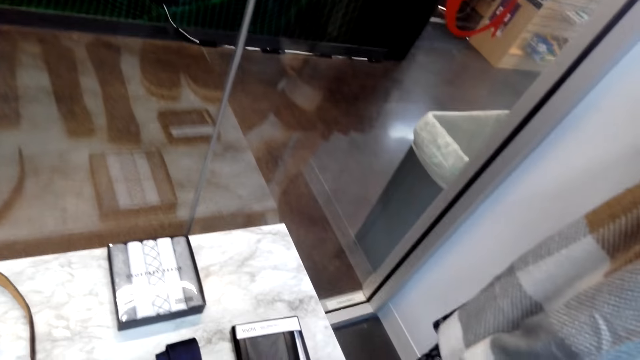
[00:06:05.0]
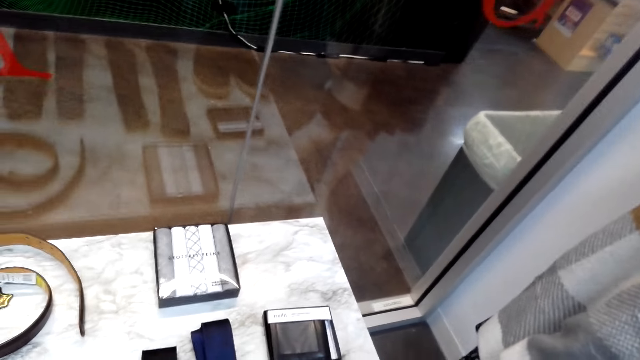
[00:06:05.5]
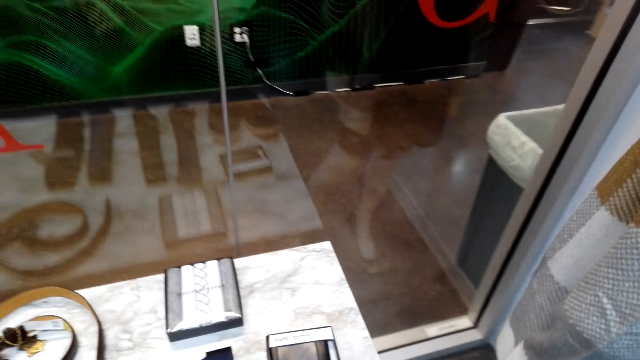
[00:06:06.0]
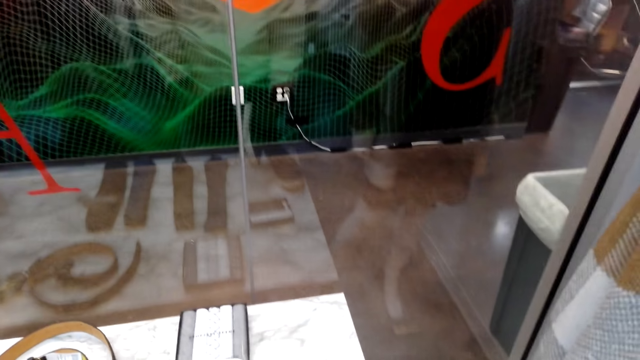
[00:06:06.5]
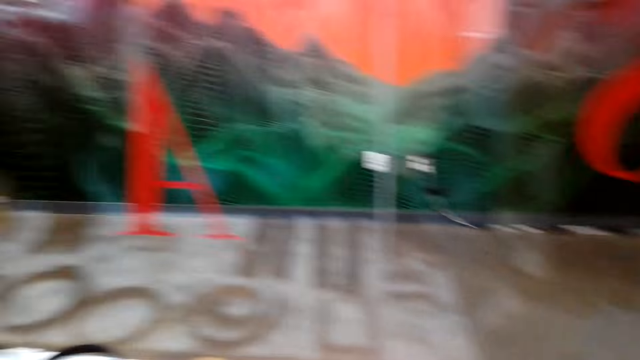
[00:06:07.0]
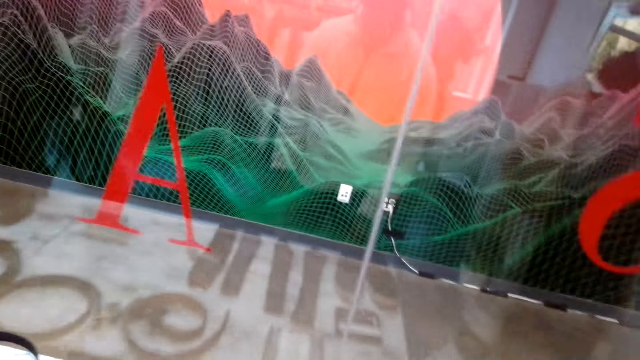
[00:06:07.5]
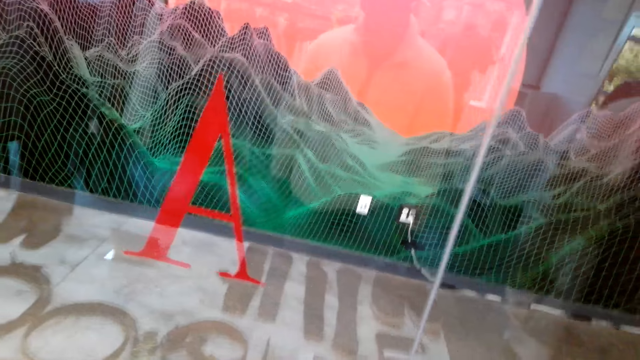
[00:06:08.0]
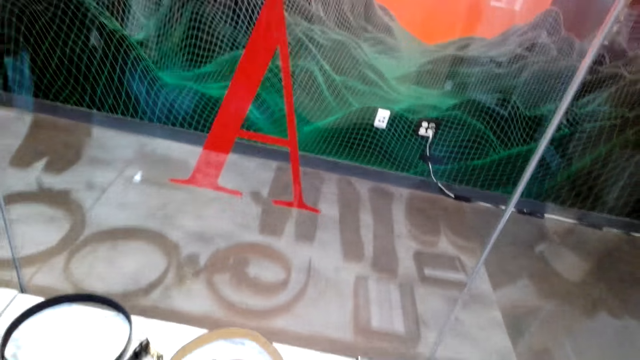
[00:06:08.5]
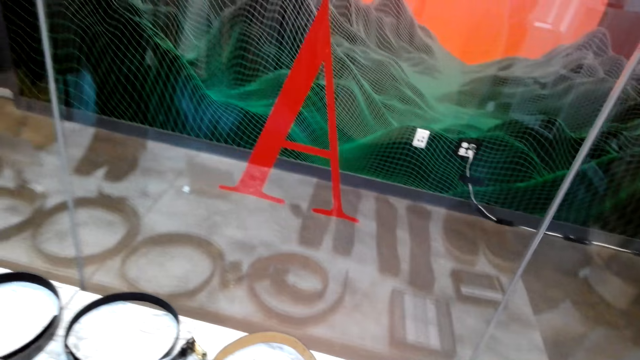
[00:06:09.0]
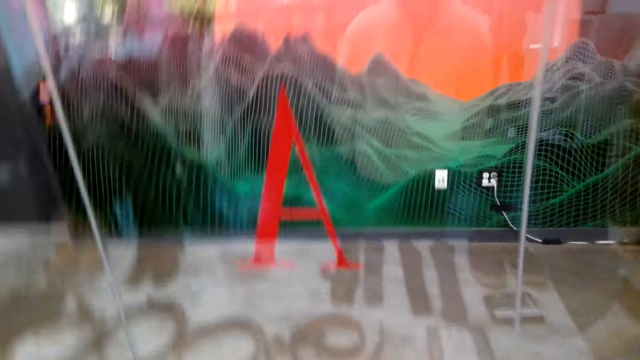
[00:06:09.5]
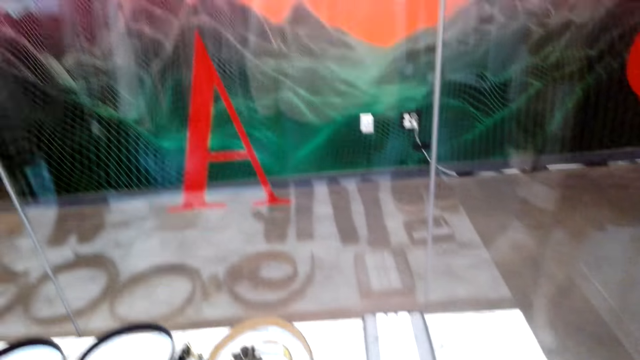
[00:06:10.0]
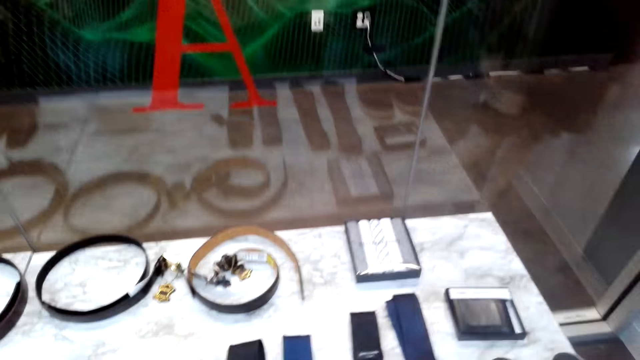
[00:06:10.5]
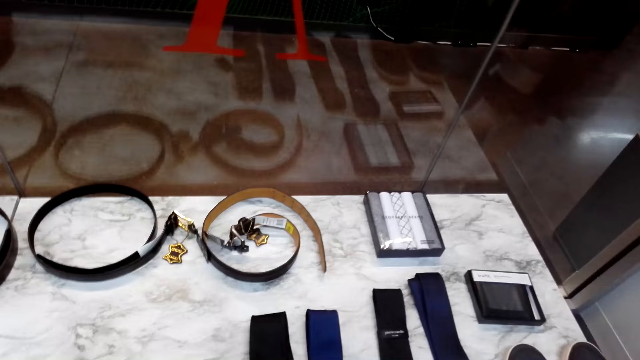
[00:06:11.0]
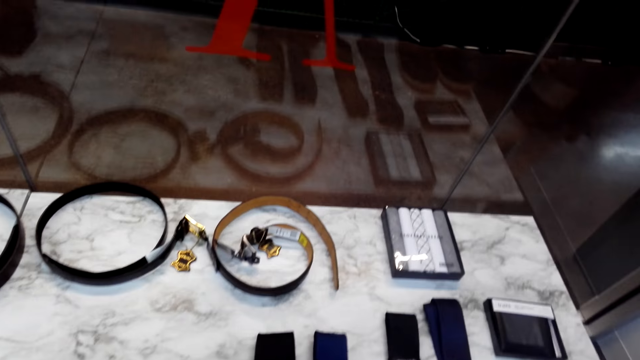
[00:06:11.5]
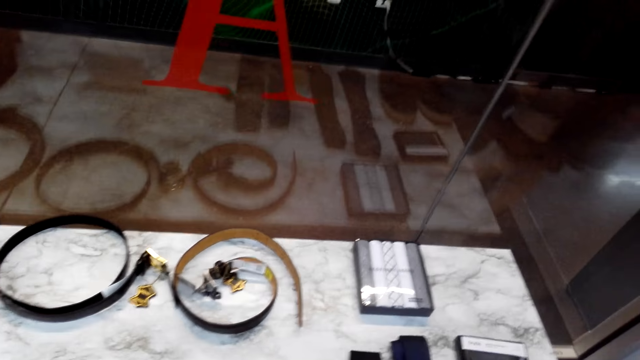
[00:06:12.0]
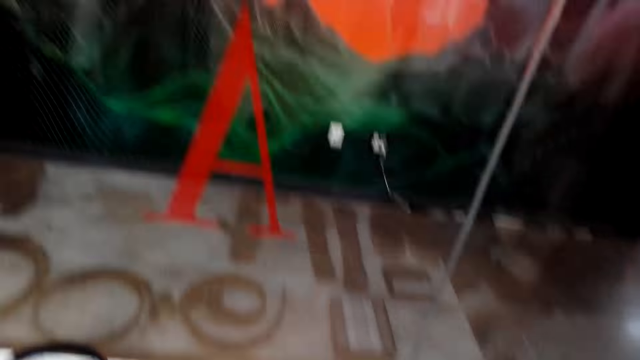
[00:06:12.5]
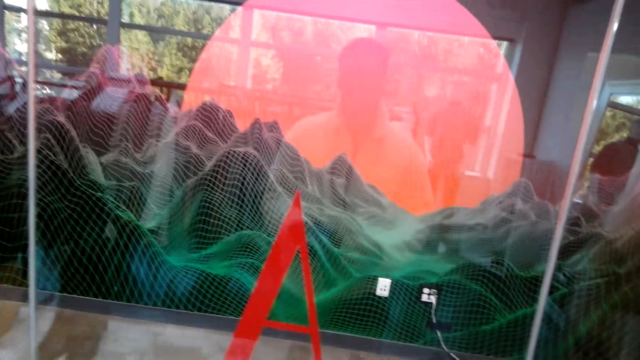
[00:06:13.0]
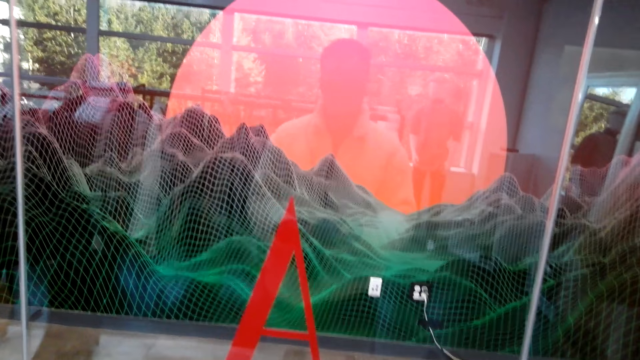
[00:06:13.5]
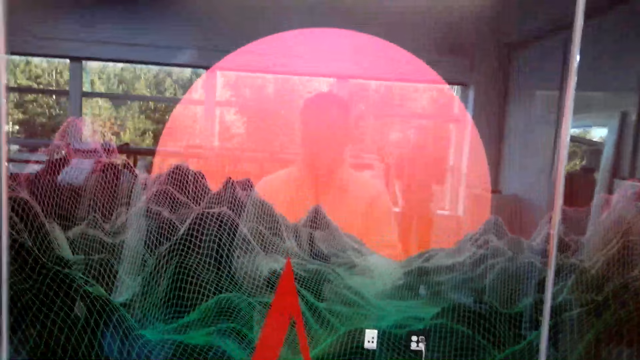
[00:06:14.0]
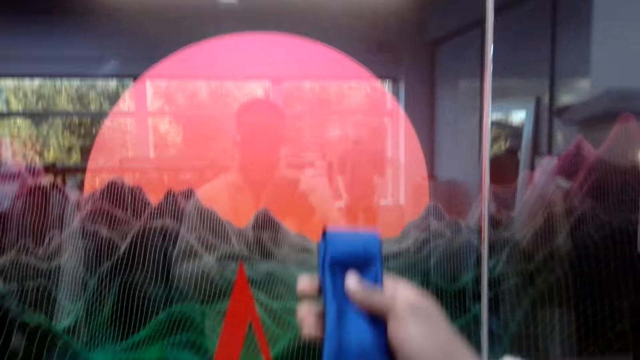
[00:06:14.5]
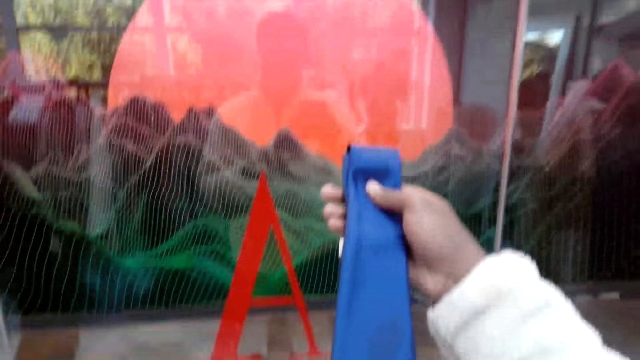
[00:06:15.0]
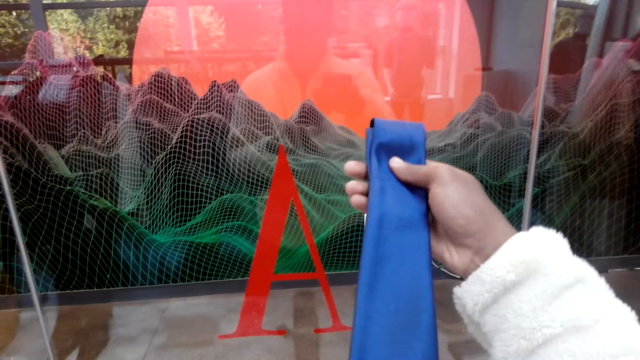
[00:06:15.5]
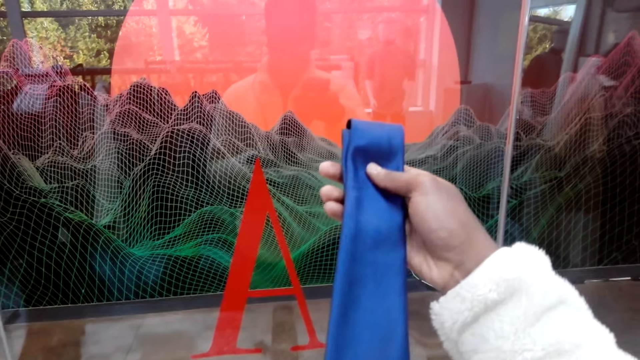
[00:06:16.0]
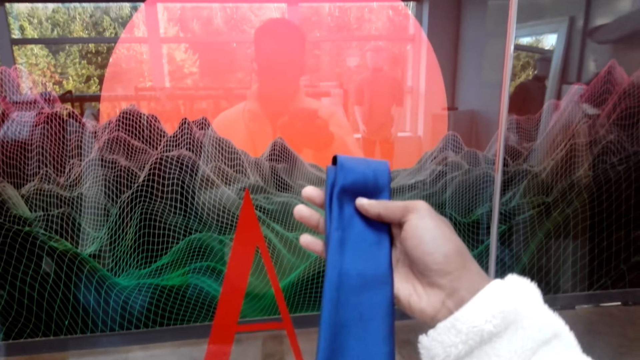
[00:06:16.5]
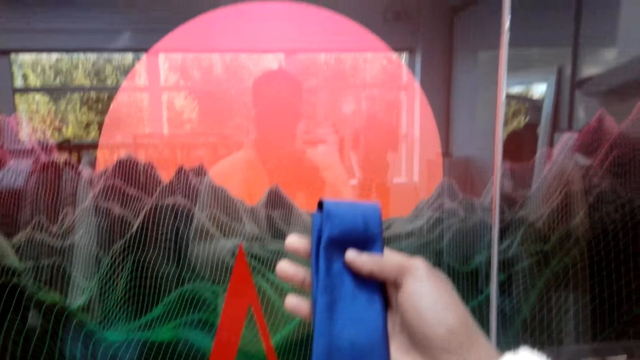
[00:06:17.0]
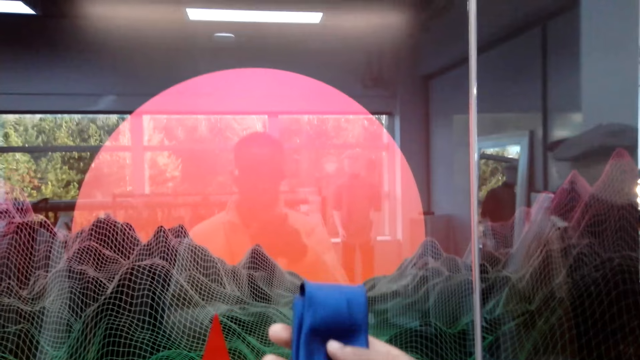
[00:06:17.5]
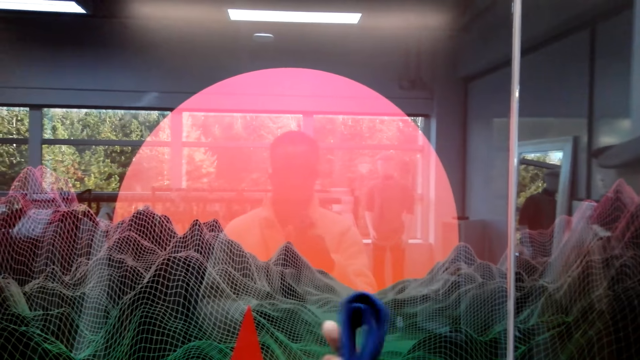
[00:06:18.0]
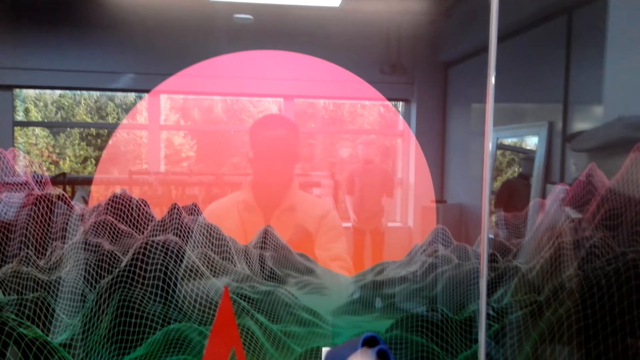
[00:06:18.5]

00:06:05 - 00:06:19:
The camera wearer looks around. They look at the tie. They hold the tie.

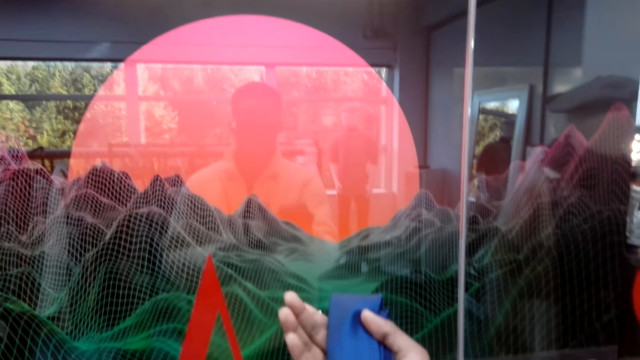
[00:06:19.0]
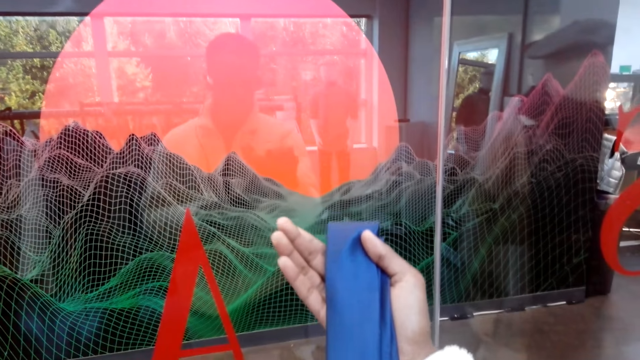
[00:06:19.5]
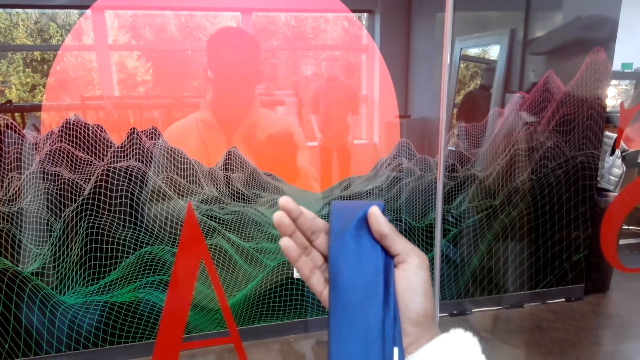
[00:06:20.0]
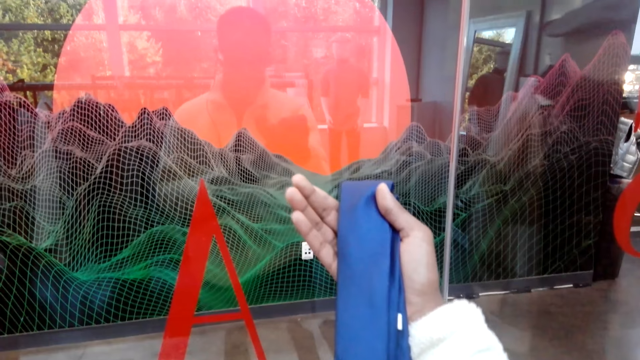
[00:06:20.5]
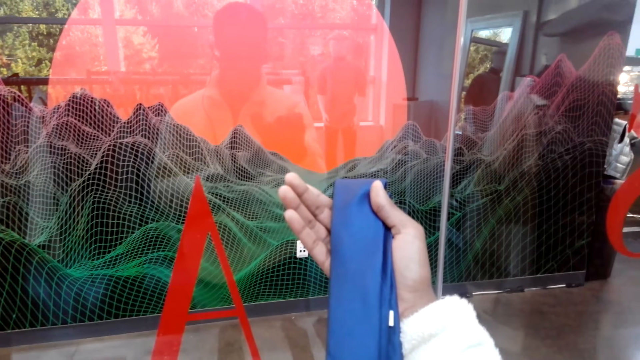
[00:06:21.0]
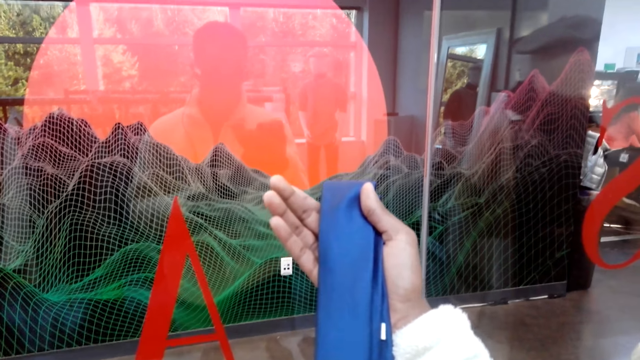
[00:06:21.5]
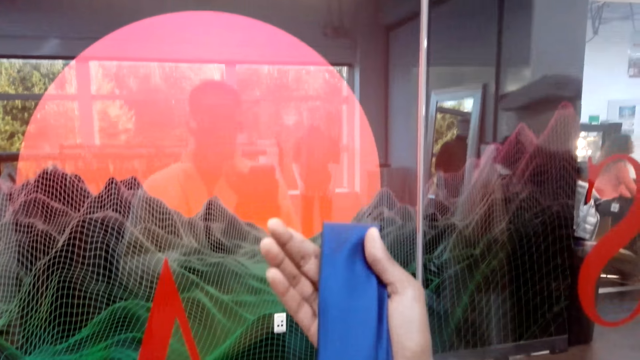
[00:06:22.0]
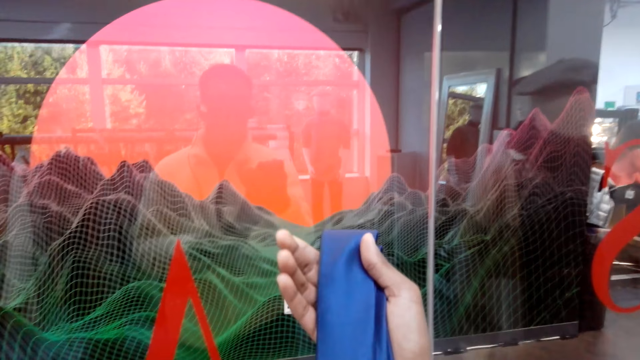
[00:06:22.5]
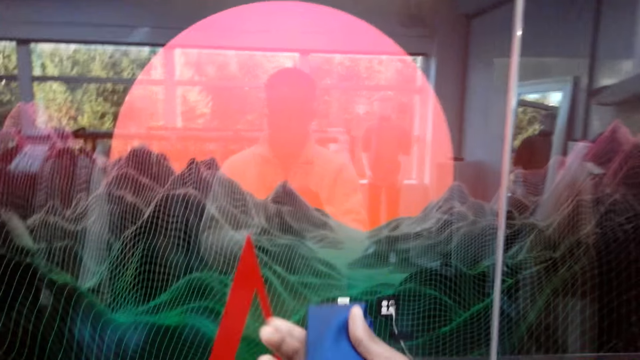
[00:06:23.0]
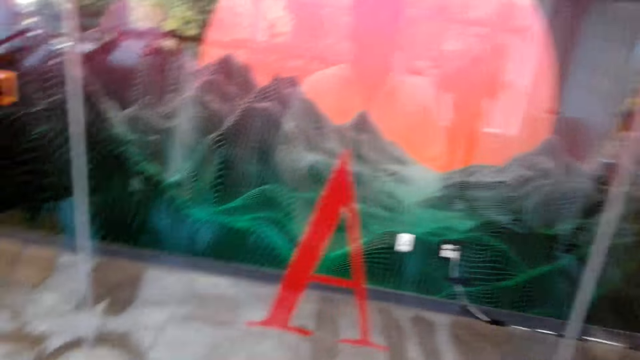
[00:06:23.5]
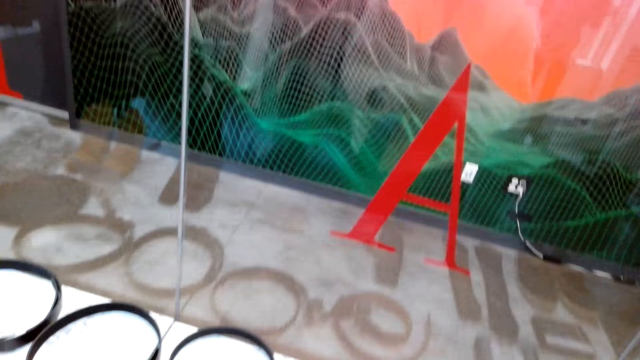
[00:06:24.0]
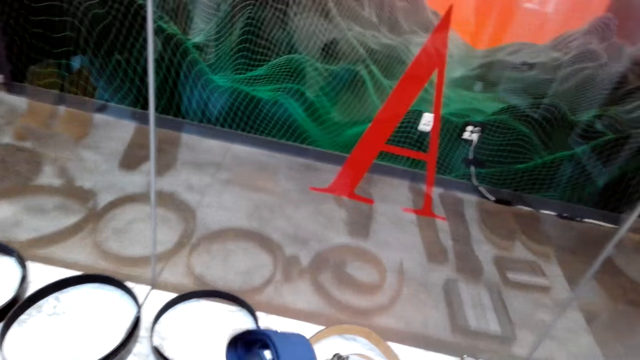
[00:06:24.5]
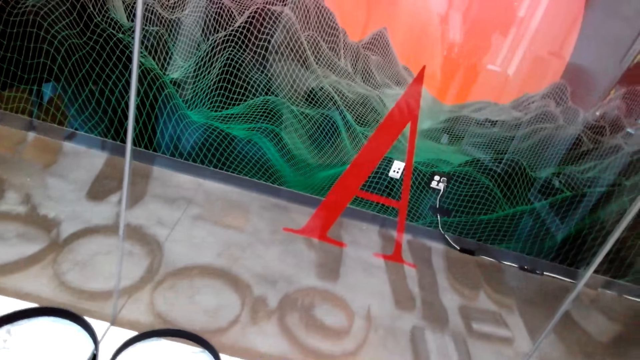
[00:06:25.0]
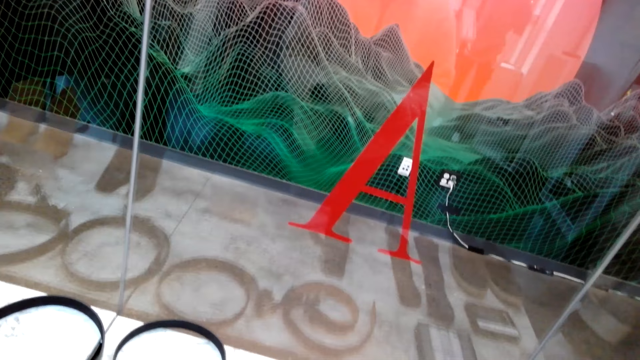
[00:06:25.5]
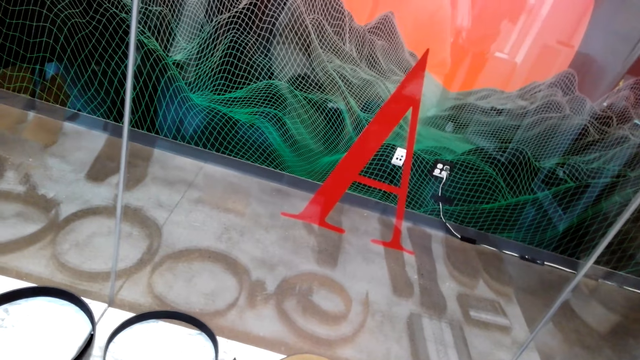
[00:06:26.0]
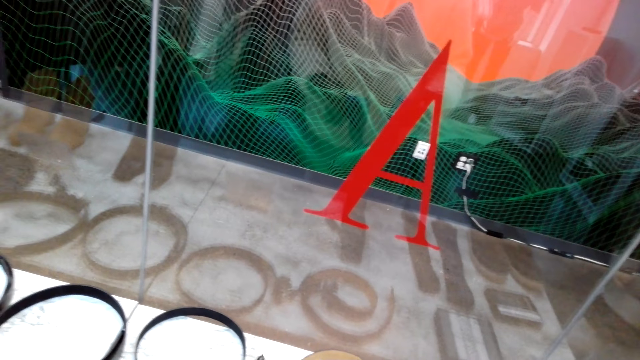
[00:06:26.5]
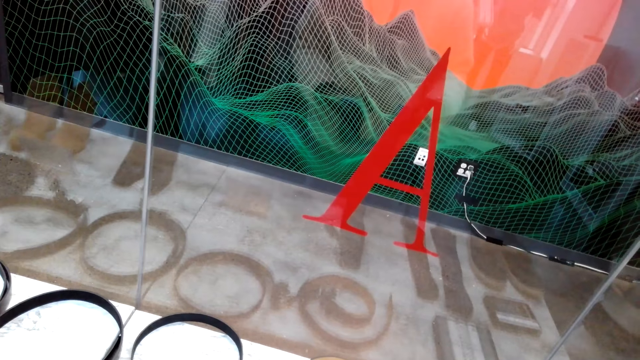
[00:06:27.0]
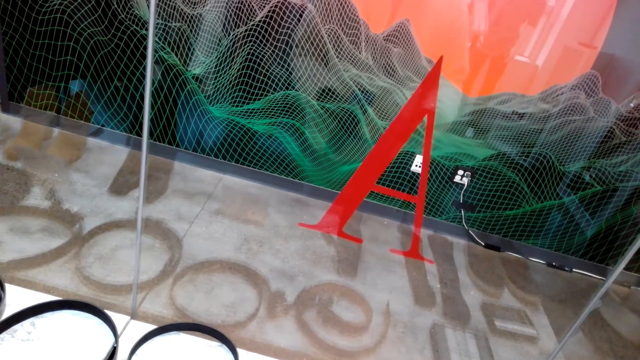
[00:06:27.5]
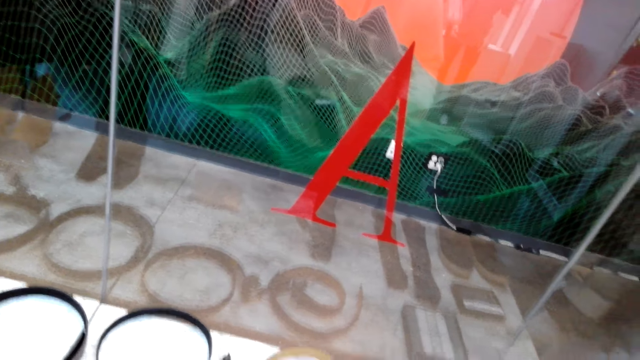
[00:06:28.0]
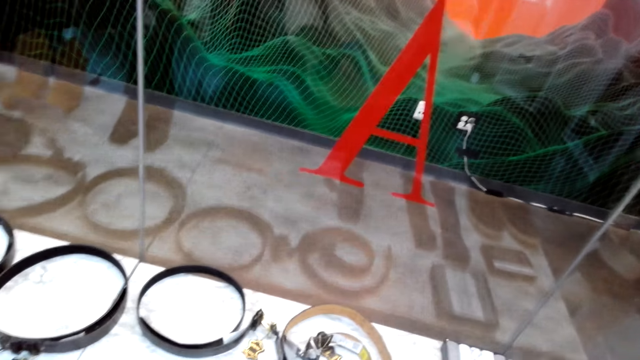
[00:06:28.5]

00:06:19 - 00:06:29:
The camera wearer moves the tie.
